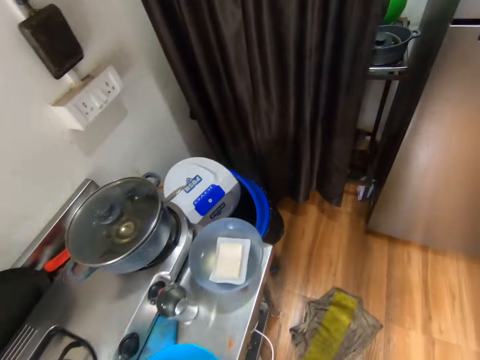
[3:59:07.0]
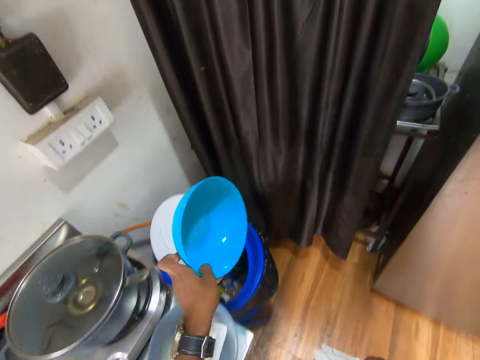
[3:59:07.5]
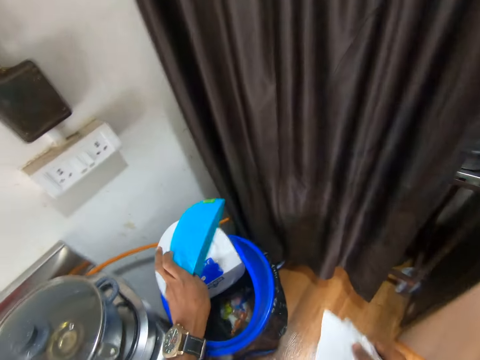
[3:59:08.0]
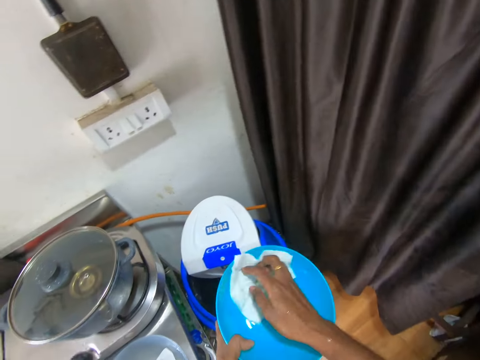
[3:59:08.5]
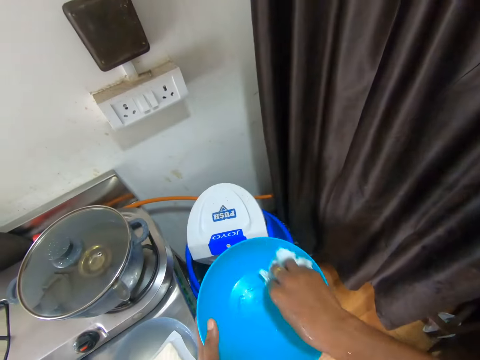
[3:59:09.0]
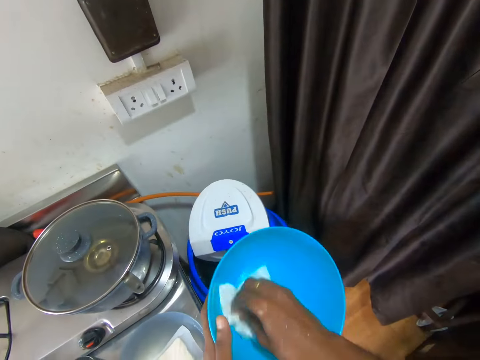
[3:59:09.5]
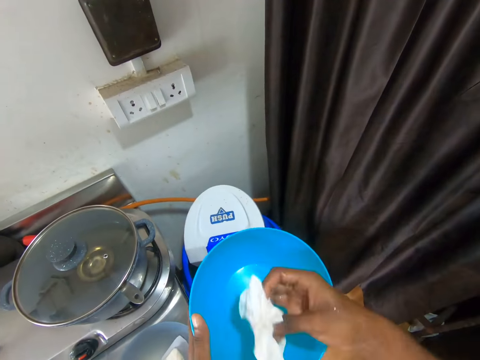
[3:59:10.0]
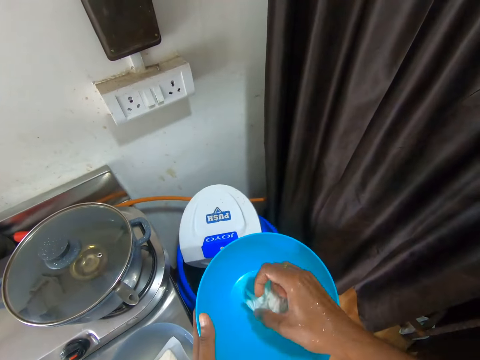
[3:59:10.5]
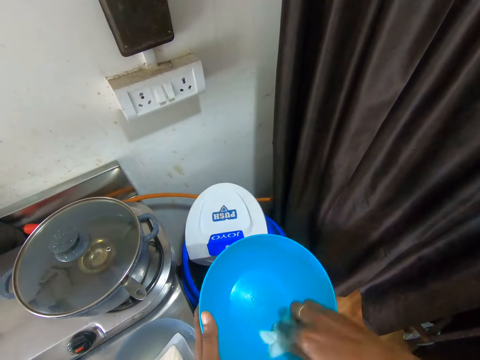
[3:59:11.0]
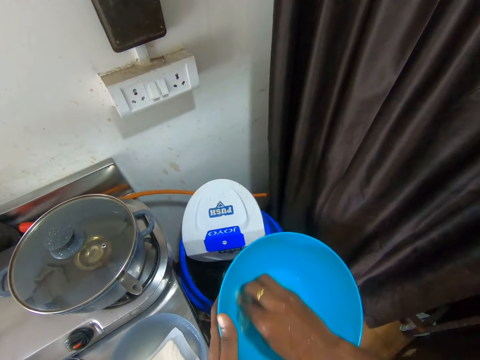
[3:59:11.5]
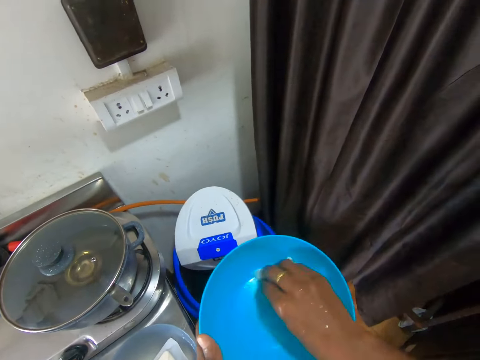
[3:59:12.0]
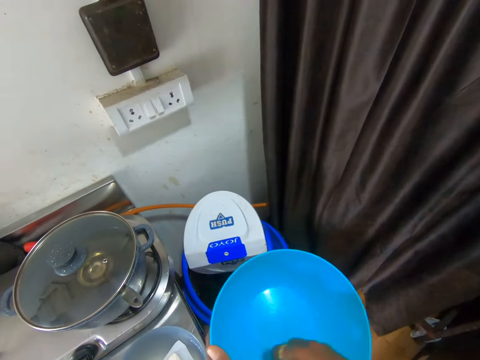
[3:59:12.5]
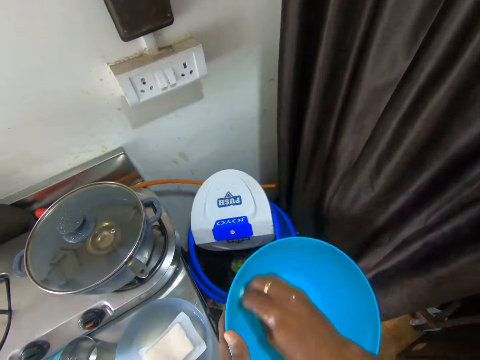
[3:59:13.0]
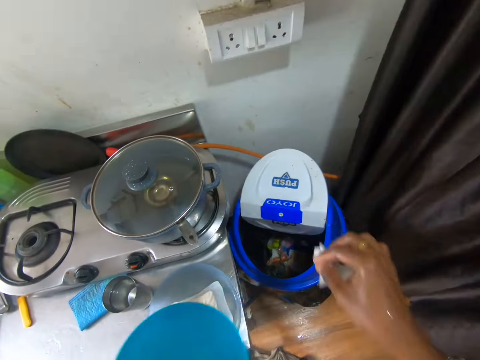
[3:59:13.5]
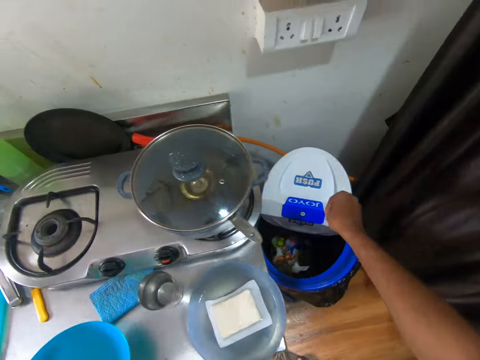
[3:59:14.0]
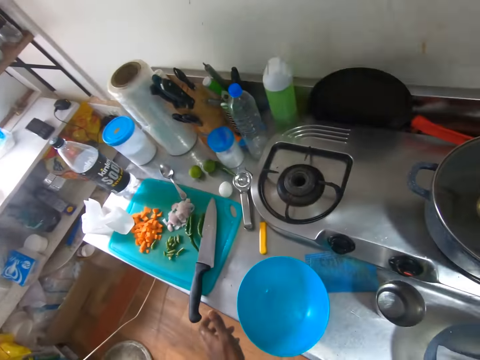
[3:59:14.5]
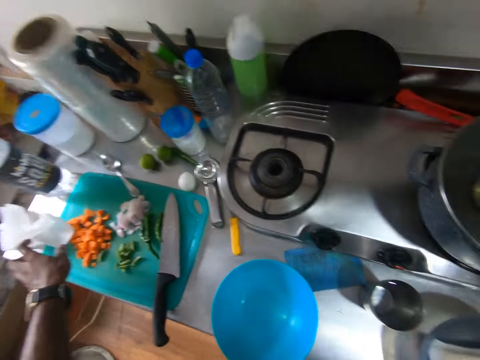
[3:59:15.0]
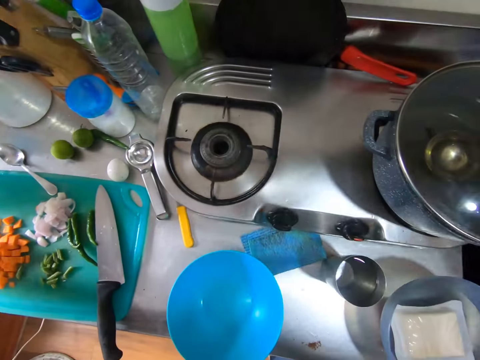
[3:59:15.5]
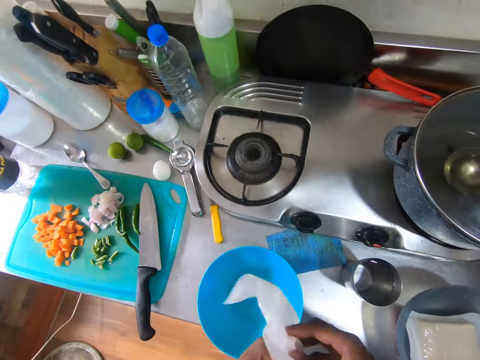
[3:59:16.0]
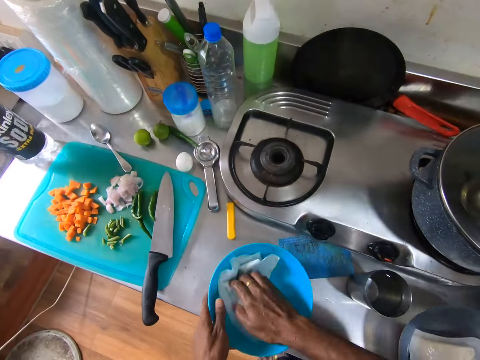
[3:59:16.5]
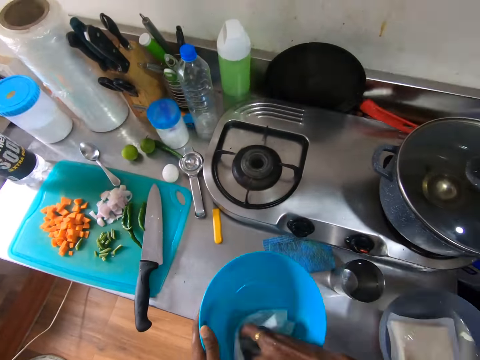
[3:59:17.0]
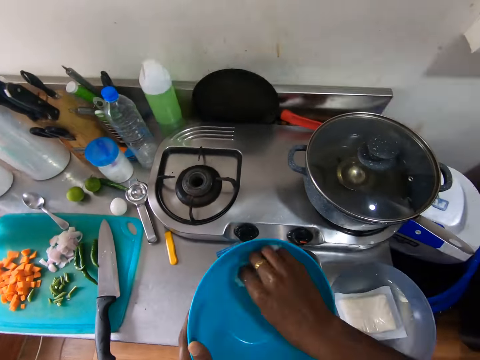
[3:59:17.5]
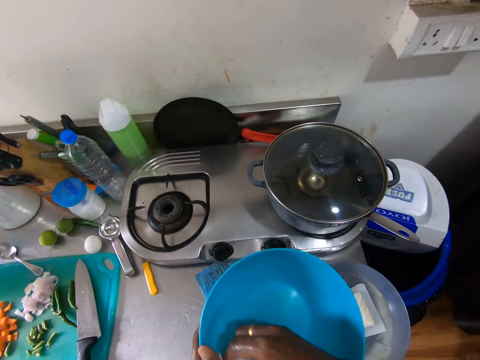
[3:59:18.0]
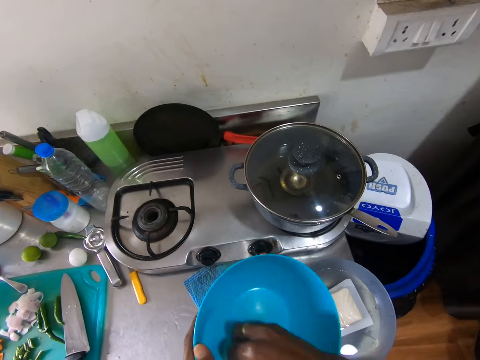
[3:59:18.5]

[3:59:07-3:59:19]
The camera wearer picks up the bowl from the table with her left hand. She drains water from the bowl into a dustbin with her left hand. She mops the bowl with tissue in her right hand. She drops the tissue in the dustbin with her right hand. She drops the bowl on the table with her right hand. She picks up the tissue. She holds the tissue in her left hand. She passes the tissue from her left hand to her right hand. She mops the bowl with the tissue in her right hand. She holds the bowl with her left hand. She picks up the bowl from the table with her left hand.

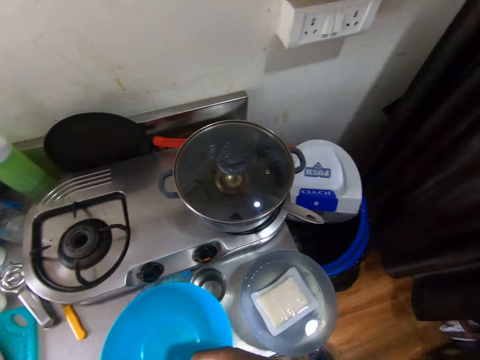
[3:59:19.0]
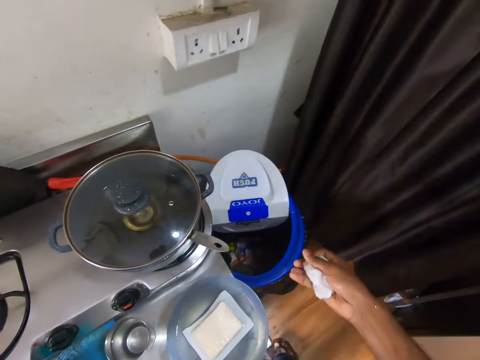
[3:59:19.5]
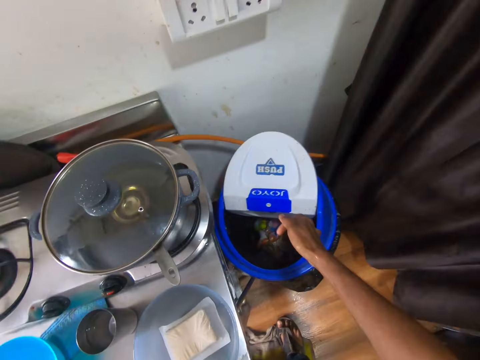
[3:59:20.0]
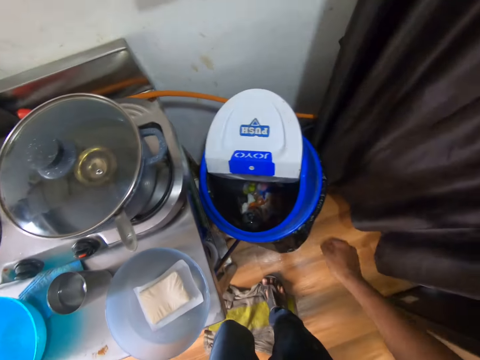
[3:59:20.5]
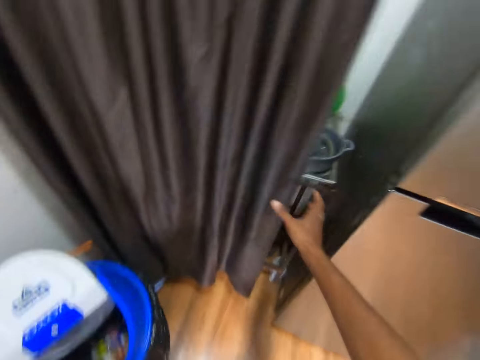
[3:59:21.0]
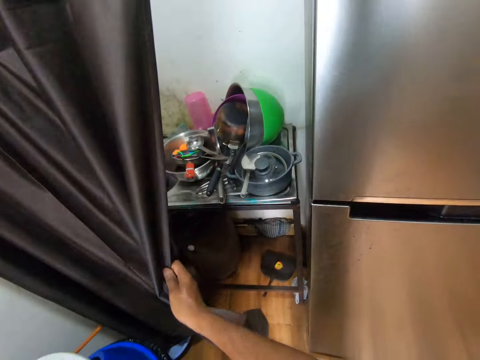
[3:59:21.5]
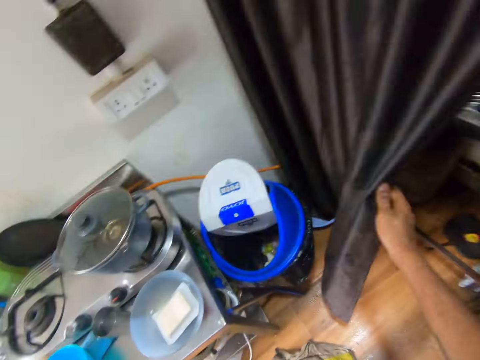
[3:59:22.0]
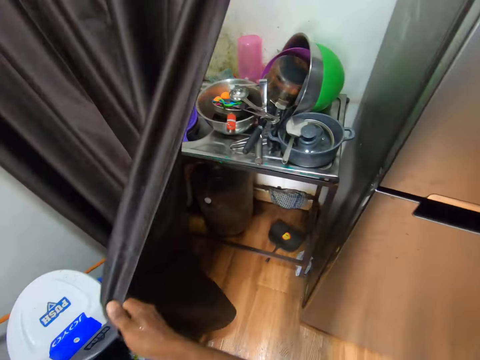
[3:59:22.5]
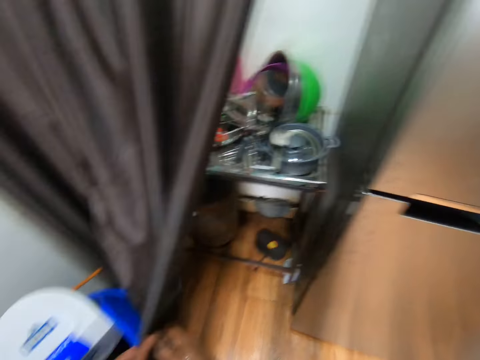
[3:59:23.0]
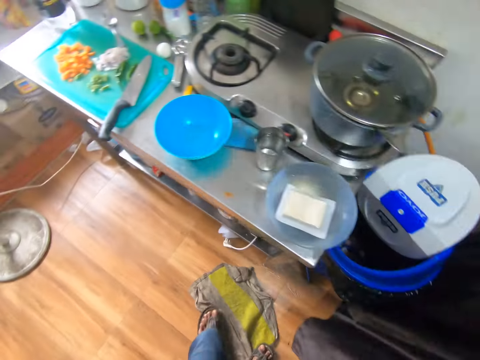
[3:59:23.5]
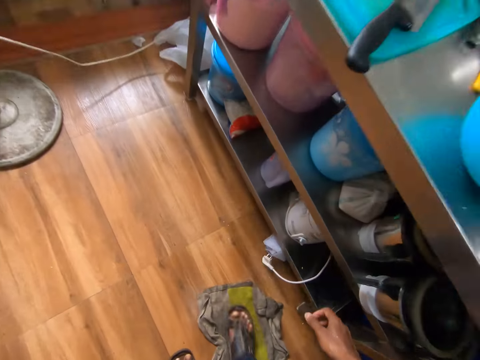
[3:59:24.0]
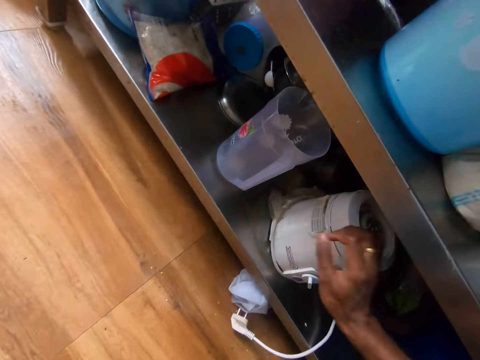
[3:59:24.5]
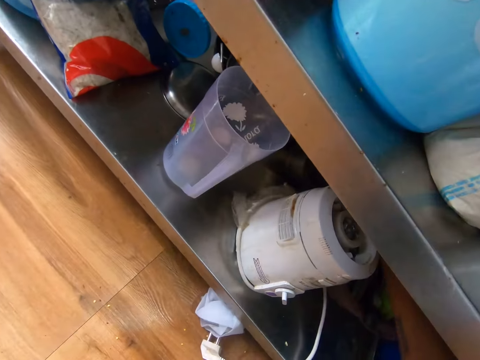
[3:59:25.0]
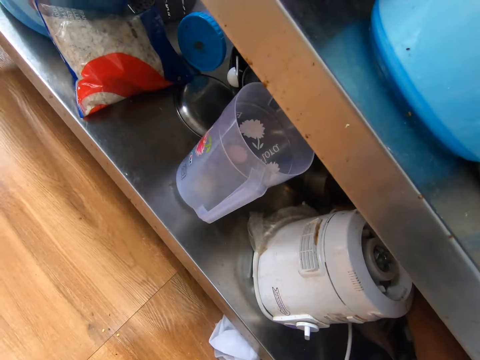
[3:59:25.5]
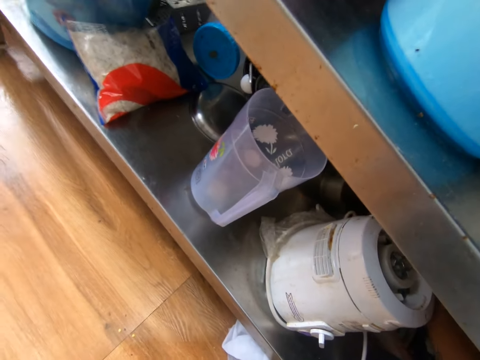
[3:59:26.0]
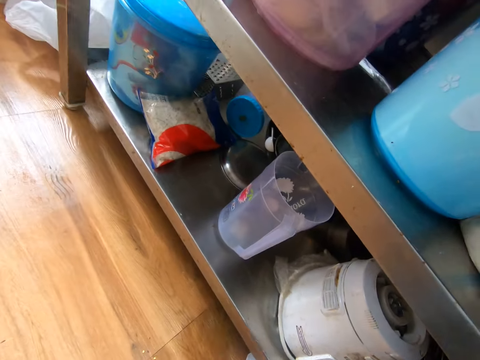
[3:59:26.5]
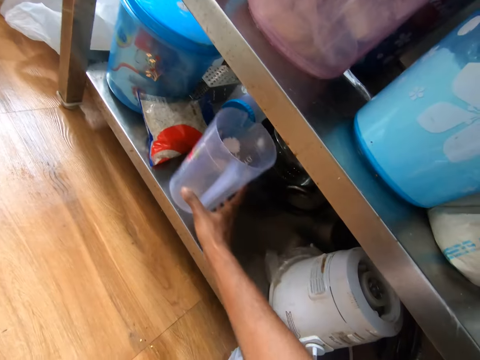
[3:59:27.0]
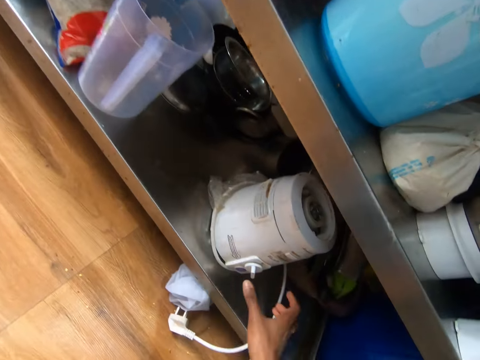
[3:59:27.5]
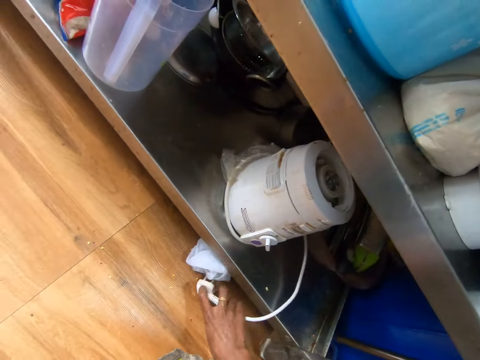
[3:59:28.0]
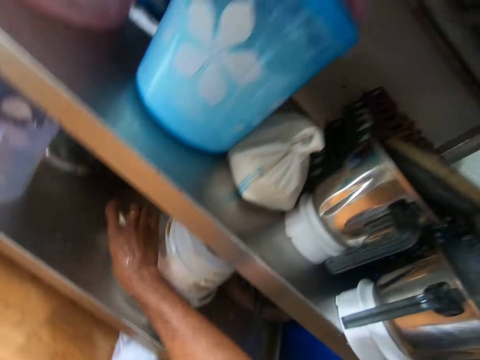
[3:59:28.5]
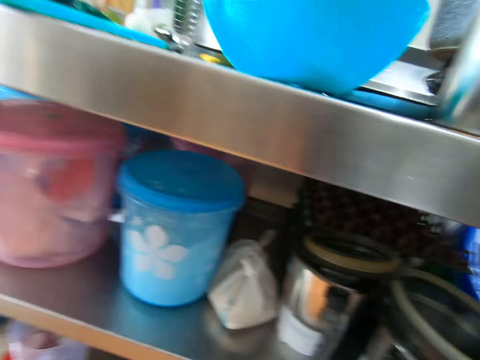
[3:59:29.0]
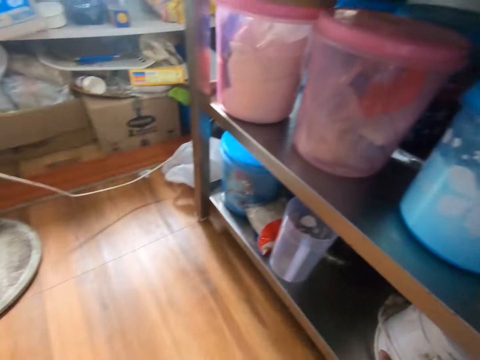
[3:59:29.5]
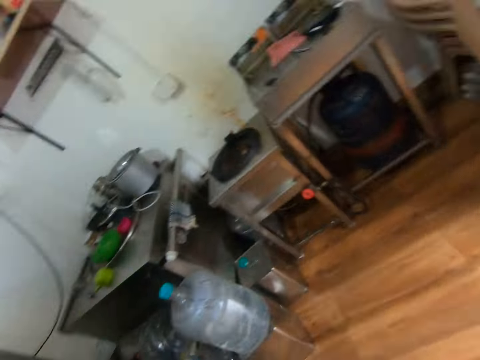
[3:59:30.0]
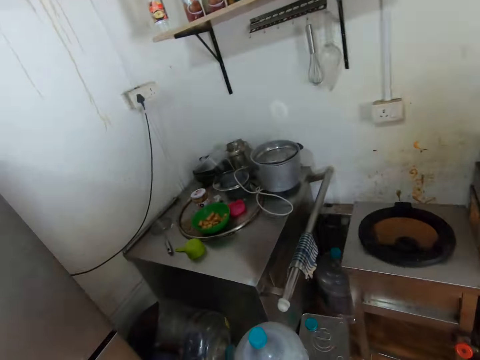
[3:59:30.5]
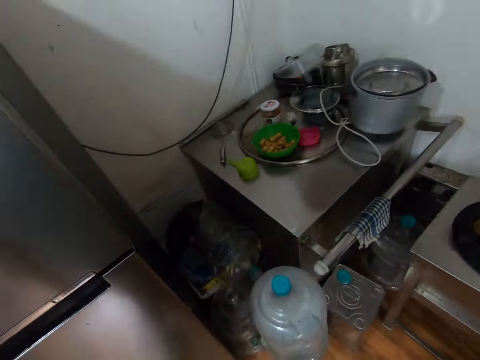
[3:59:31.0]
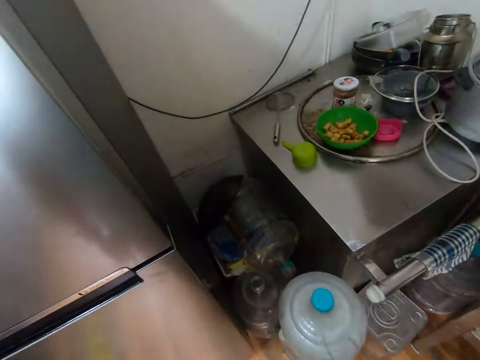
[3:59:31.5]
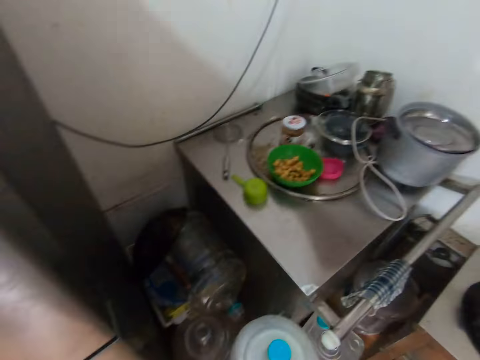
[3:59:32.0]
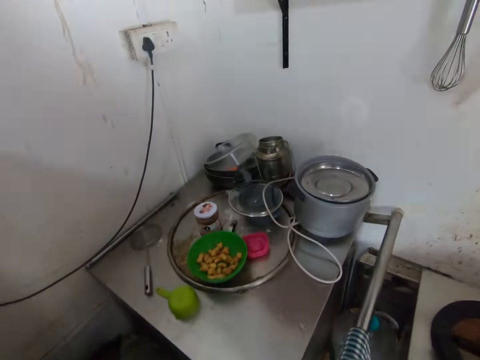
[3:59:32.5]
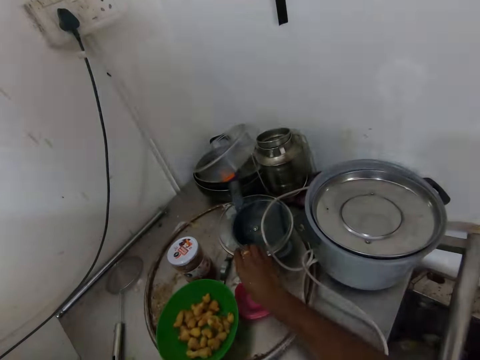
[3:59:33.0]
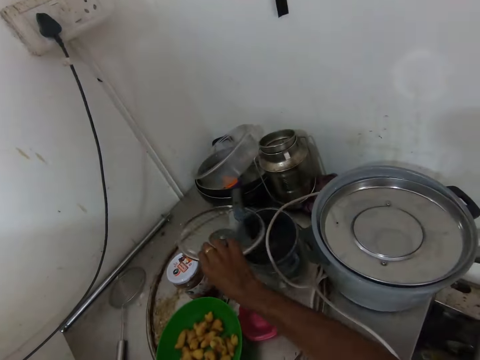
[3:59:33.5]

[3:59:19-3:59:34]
The camera wearer drops the tissue in the dustbin with her right hand. She turns around. She pulls a curtain with her right hand and opens the curtain. She looks around. She turns around. She does something. She shifts a jar under the table with her right hand. She picks up a cord of a blender from the floor with her right hand and puts the cord of the blender under the table with her right hand. She looks around. She turns around. She walks in the kitchen. She picks up a pot lid from a pot with her right hand.
